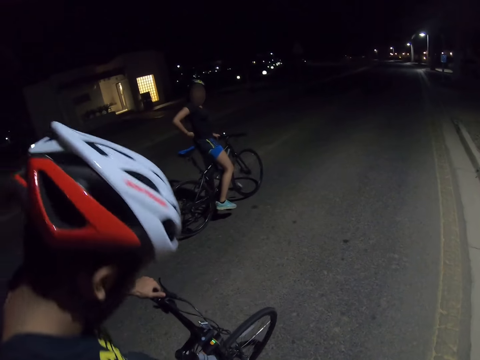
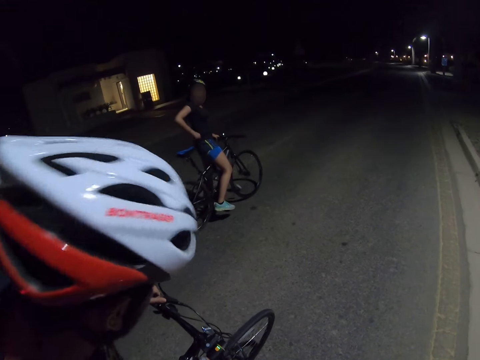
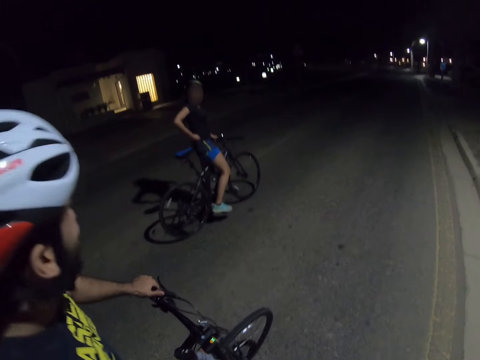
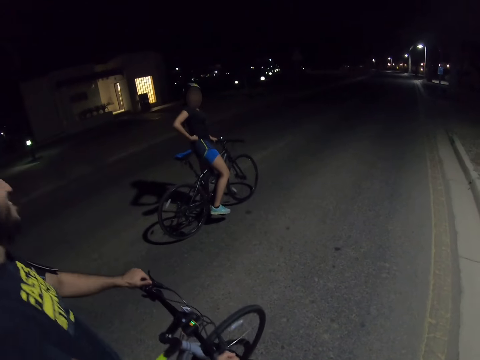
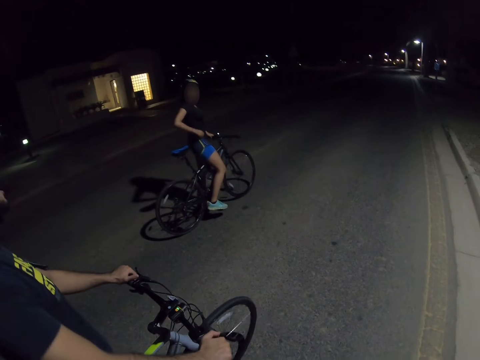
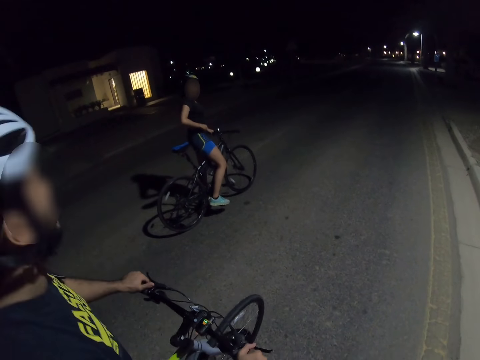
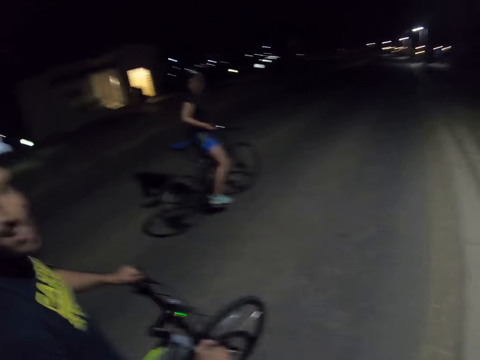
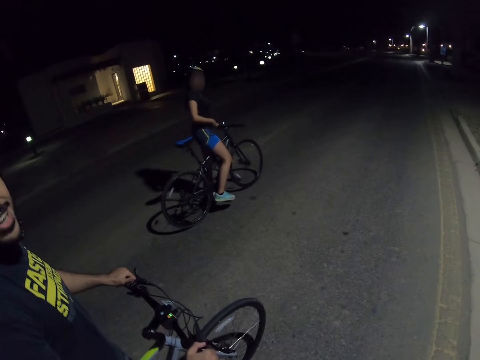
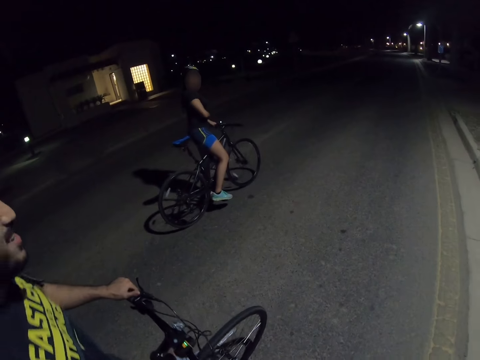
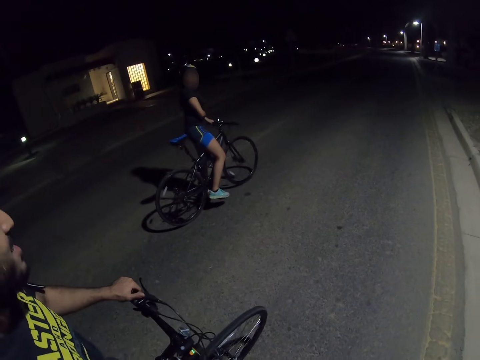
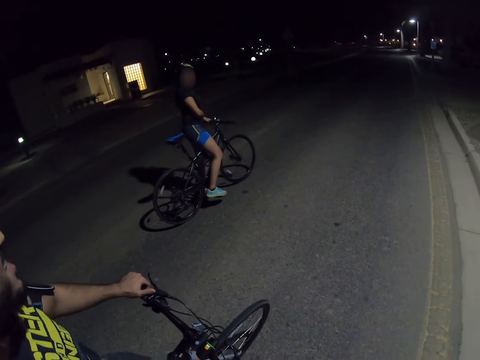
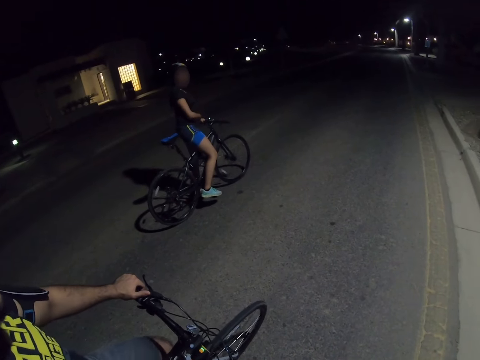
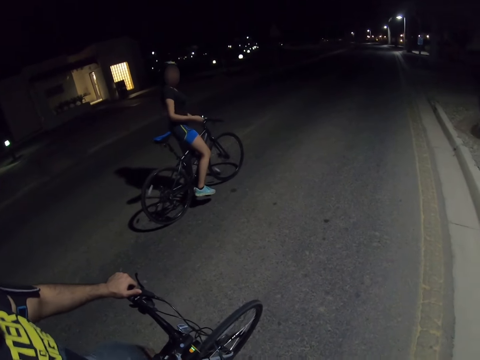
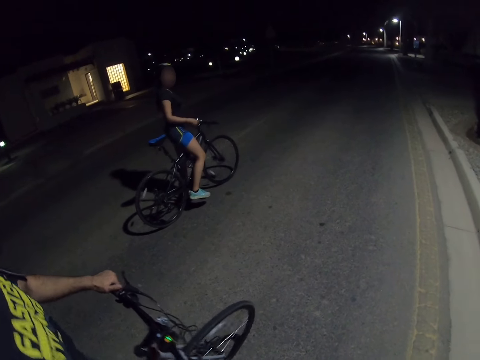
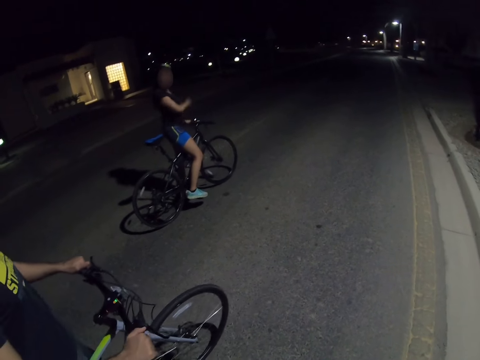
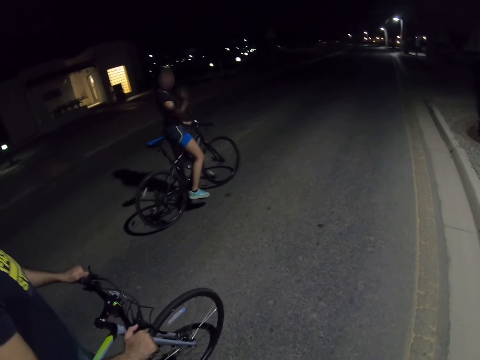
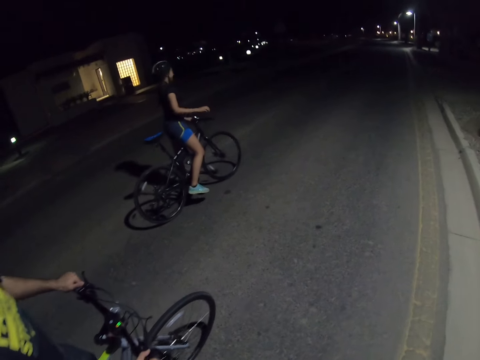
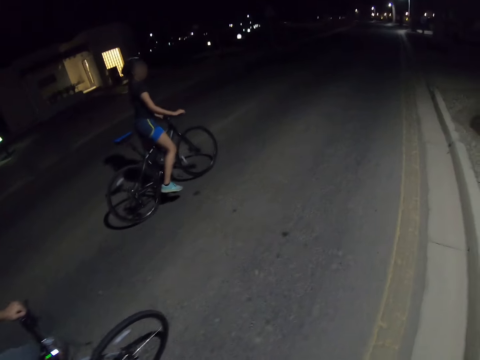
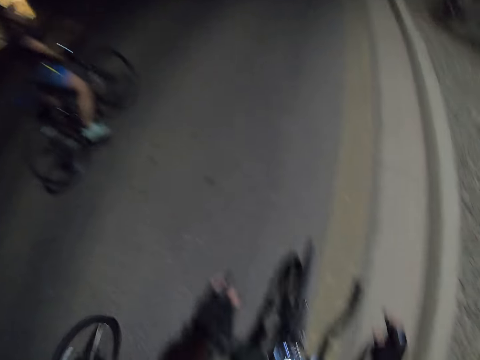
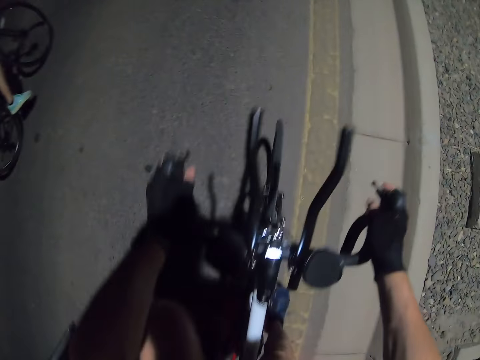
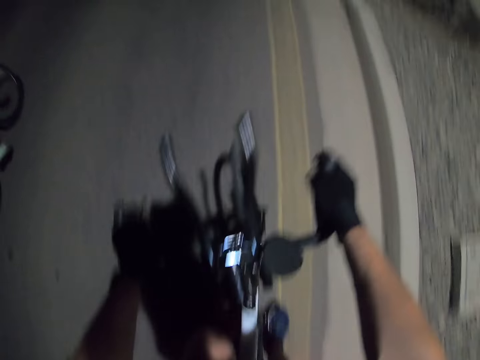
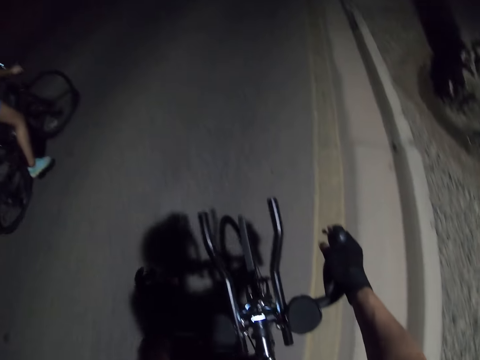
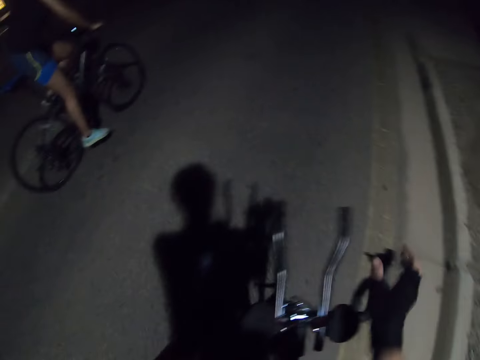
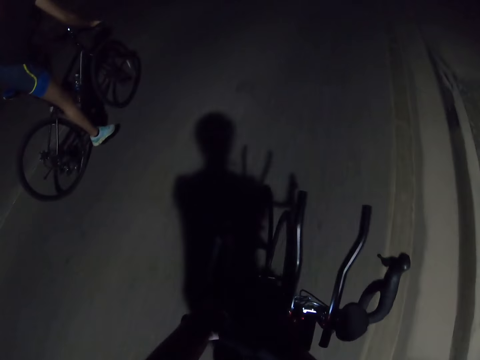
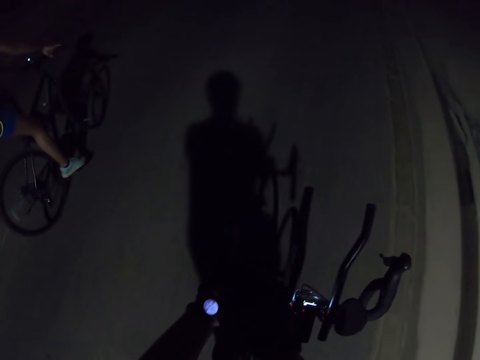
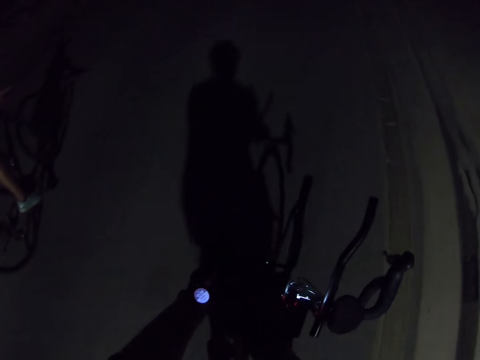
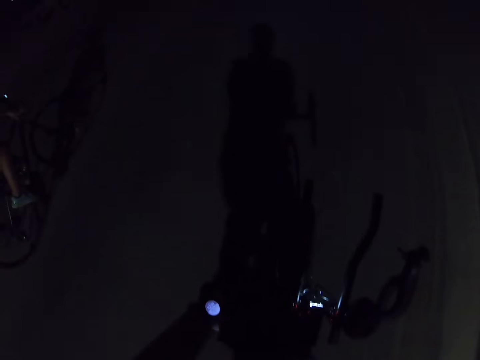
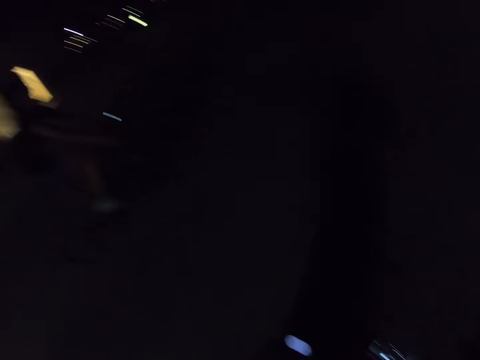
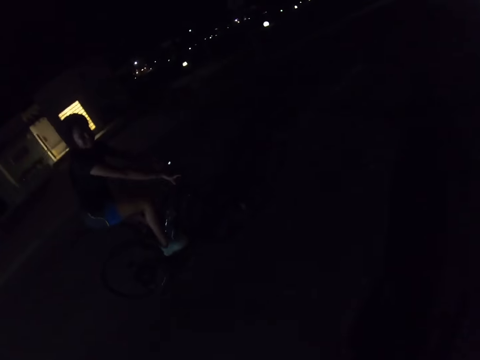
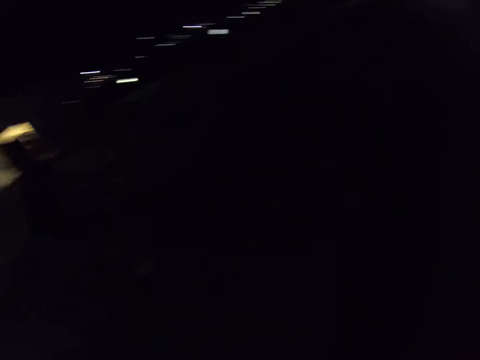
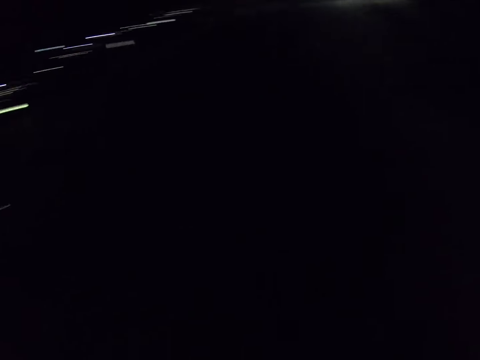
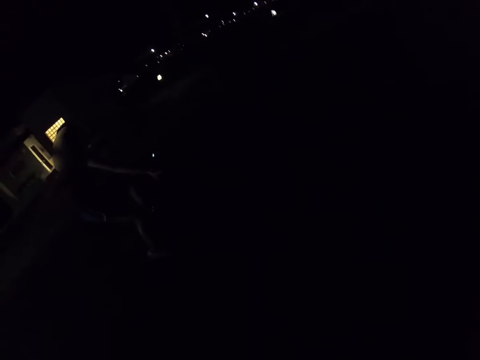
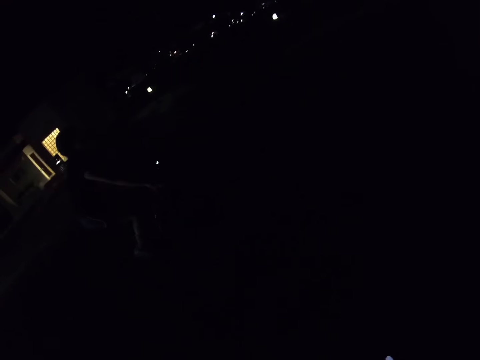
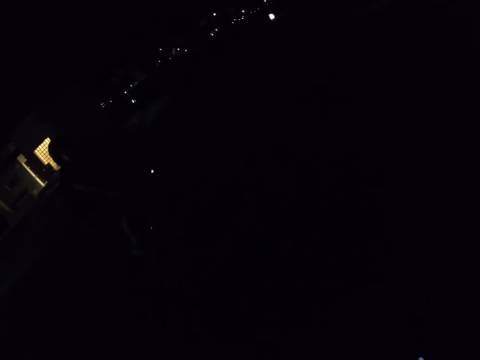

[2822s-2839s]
The camera wearer rides a bicycle.

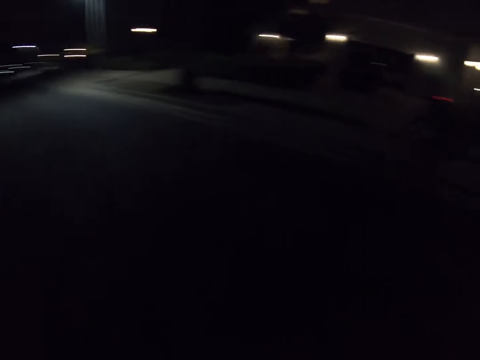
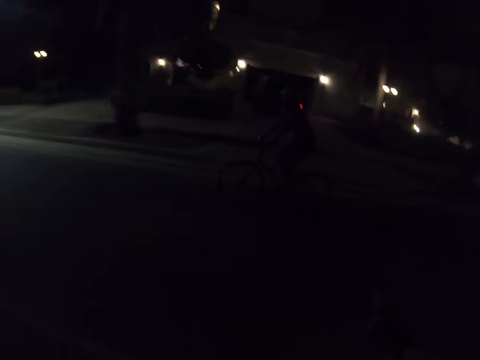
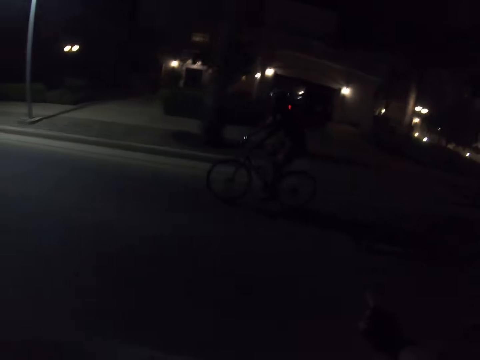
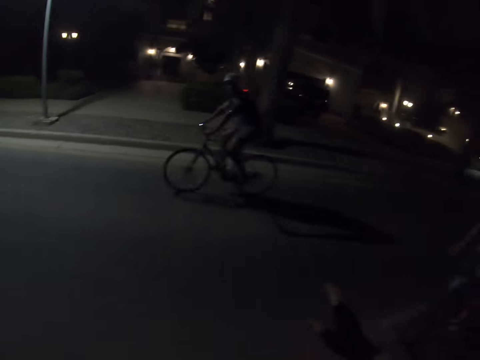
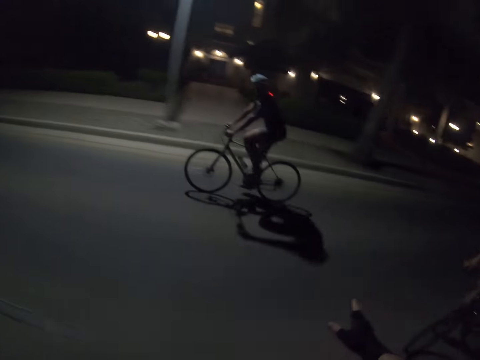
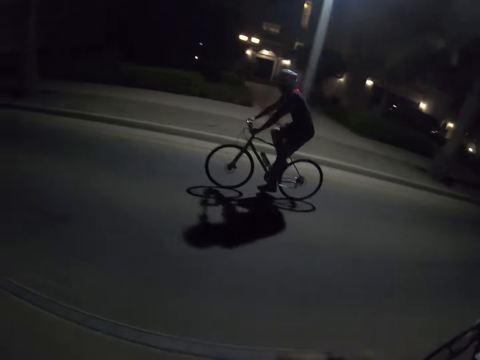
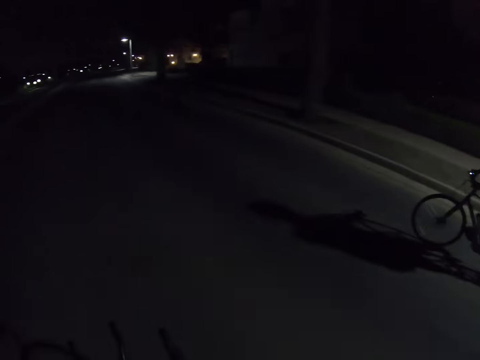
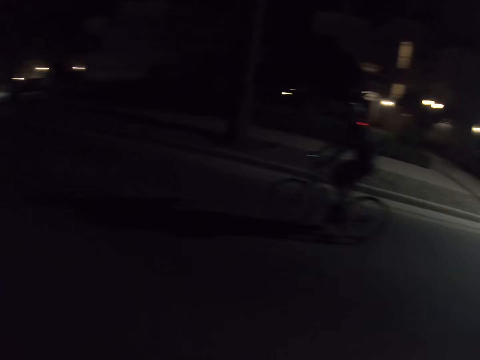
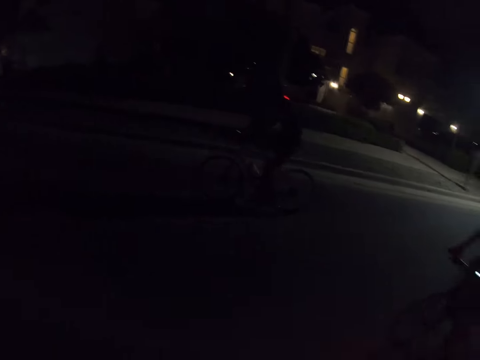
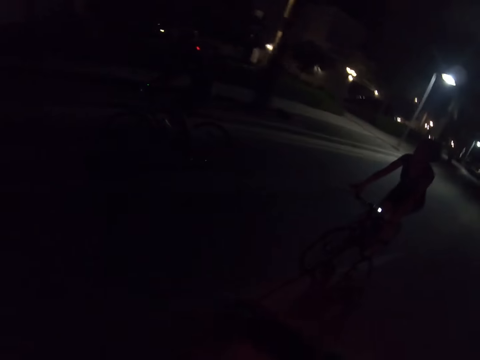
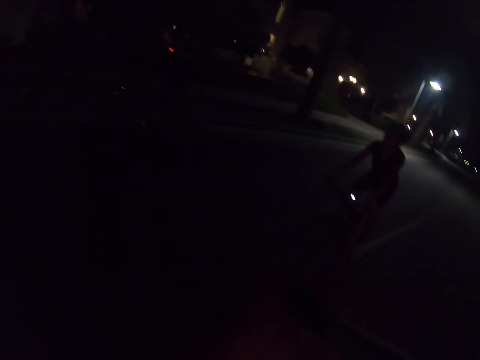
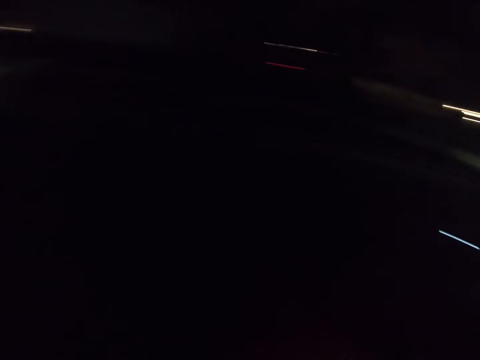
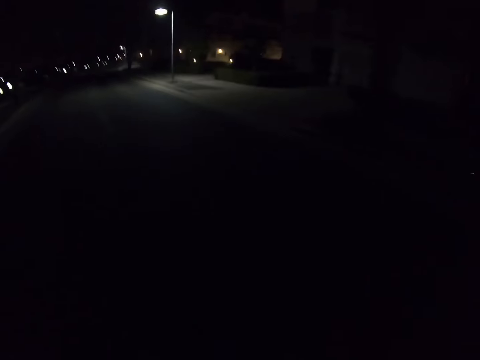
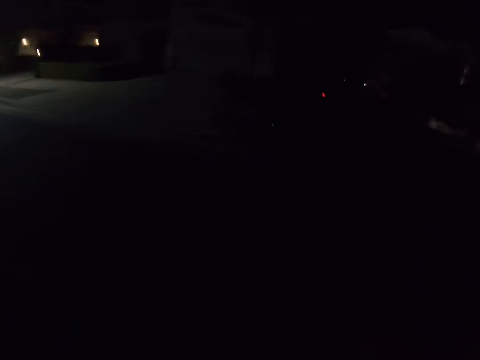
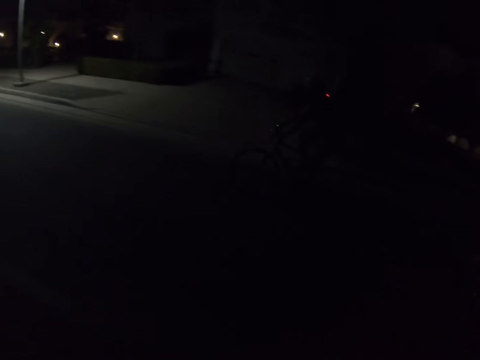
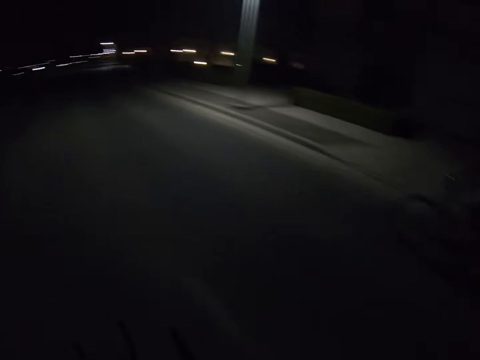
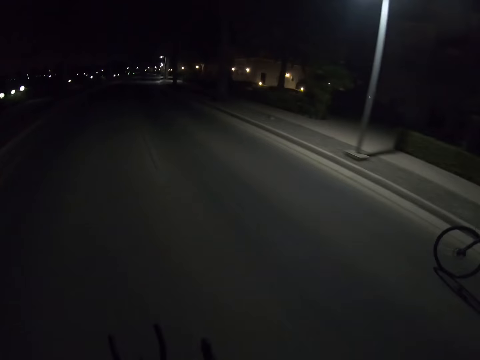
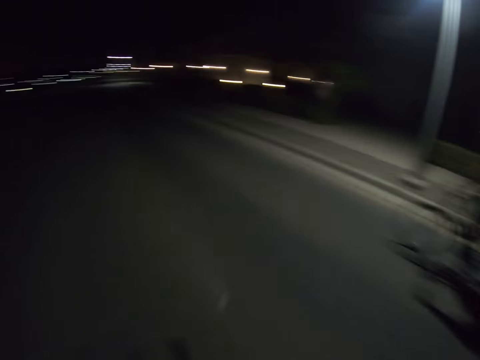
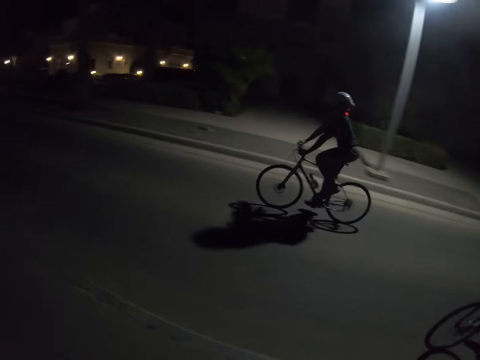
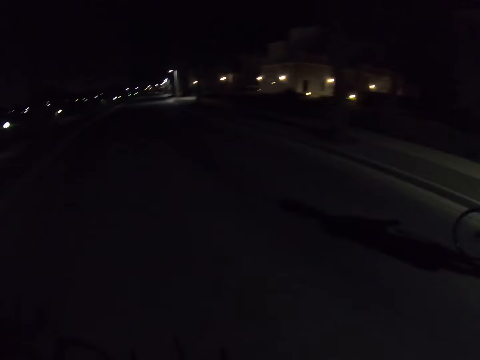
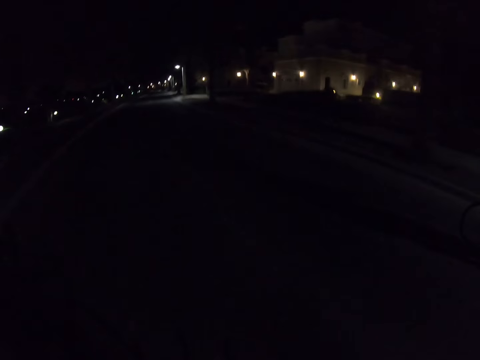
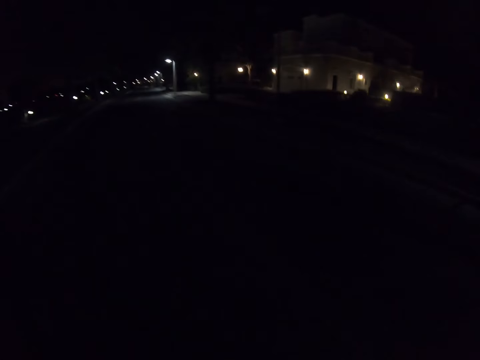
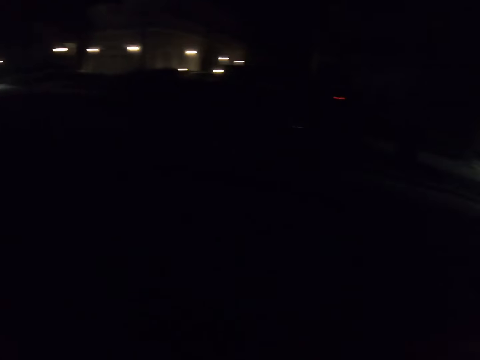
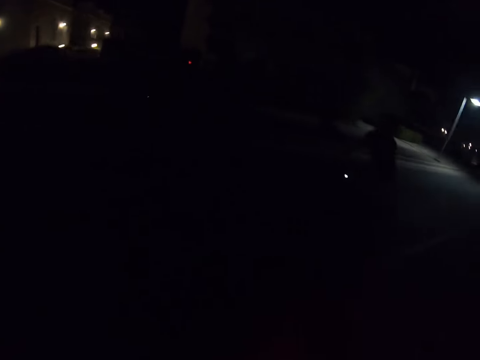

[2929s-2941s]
The camera wearer cycles on the road. They point towards a man.
